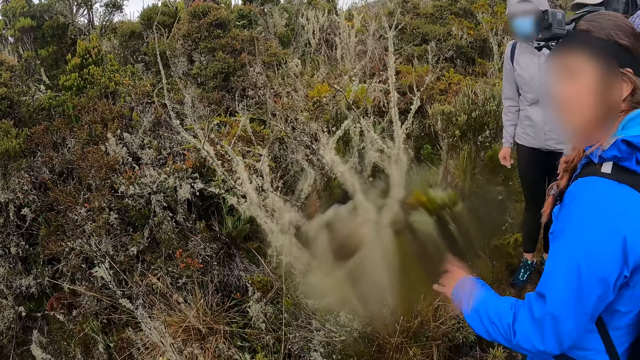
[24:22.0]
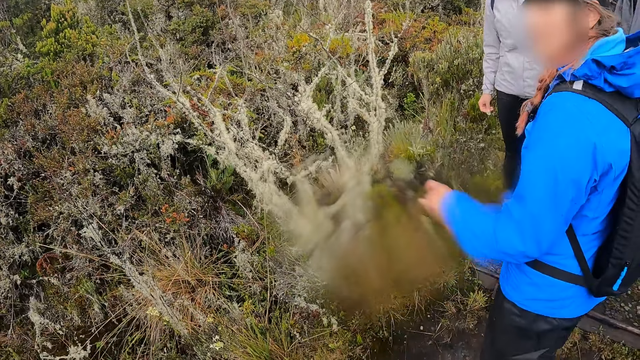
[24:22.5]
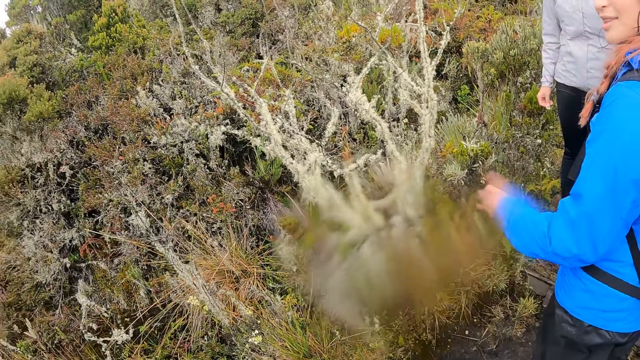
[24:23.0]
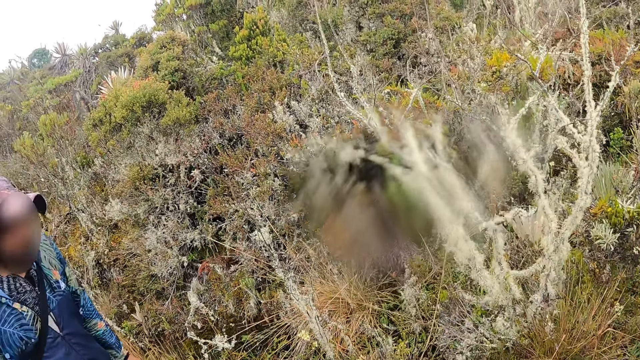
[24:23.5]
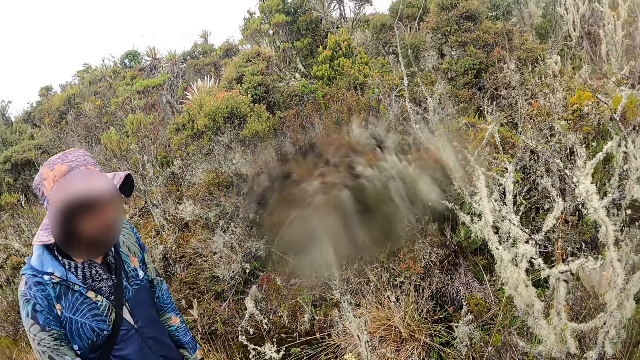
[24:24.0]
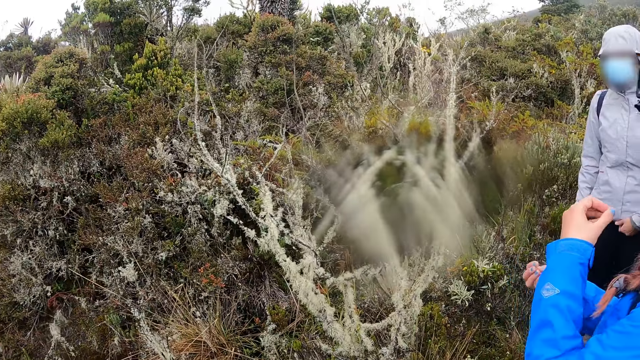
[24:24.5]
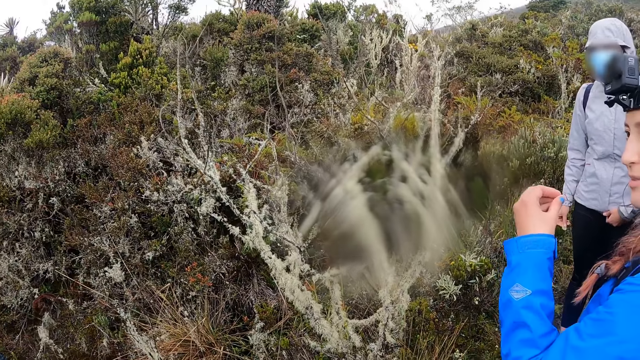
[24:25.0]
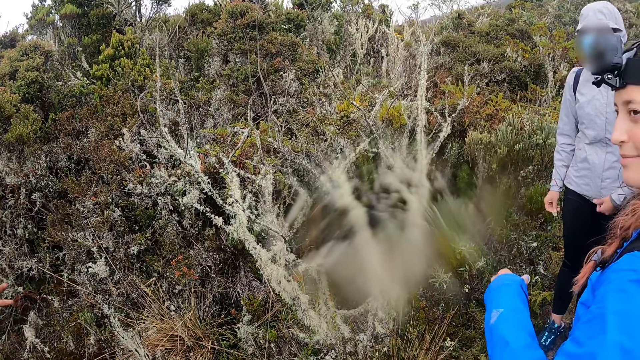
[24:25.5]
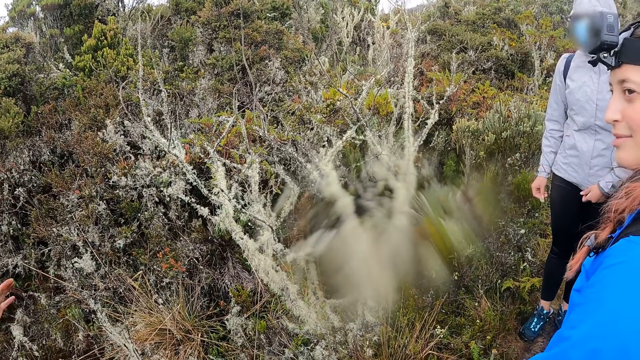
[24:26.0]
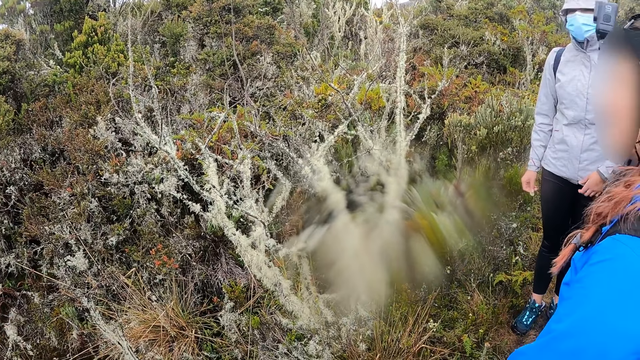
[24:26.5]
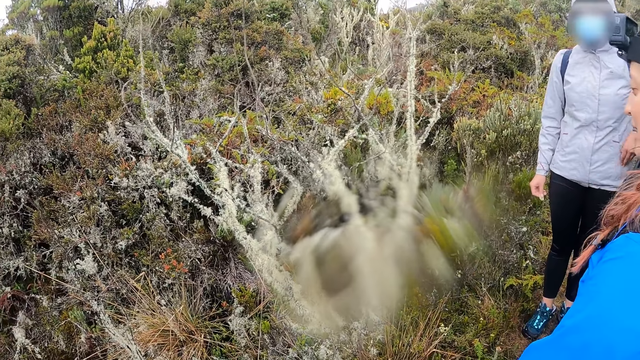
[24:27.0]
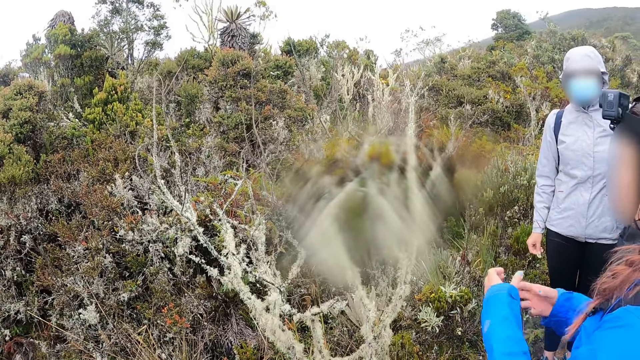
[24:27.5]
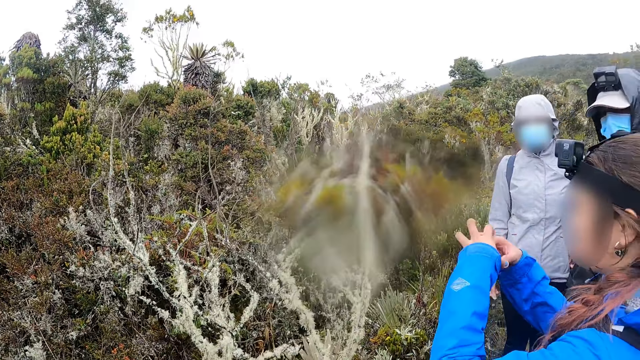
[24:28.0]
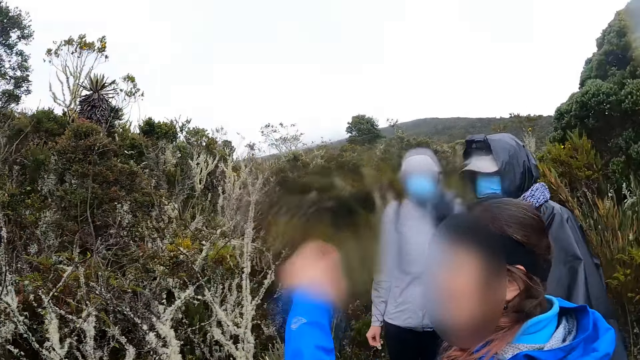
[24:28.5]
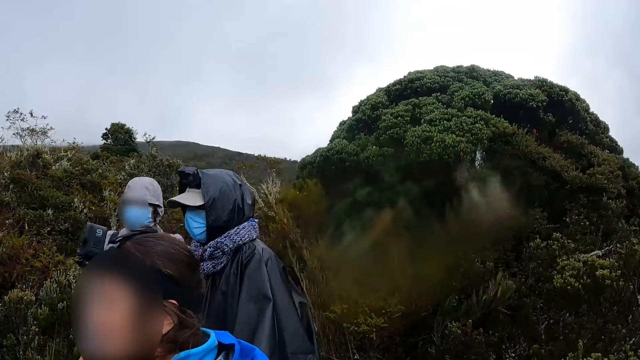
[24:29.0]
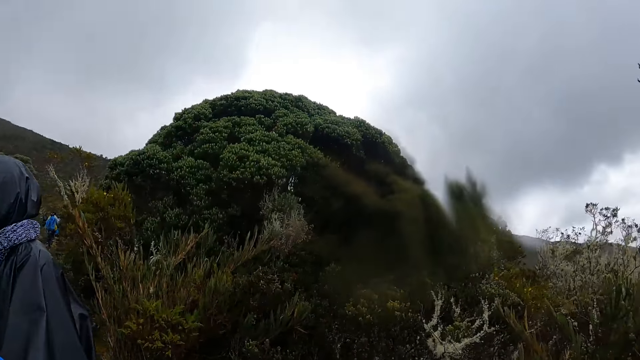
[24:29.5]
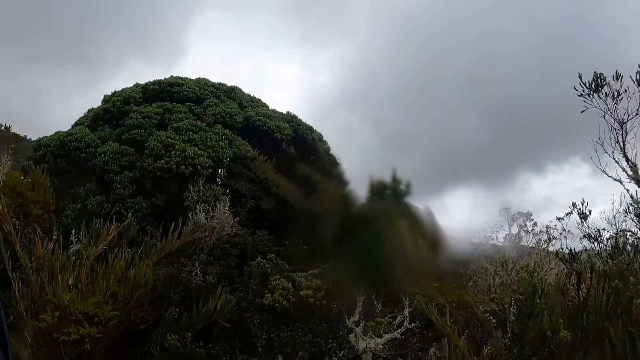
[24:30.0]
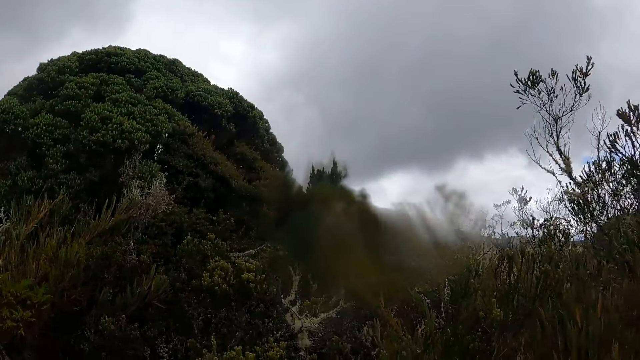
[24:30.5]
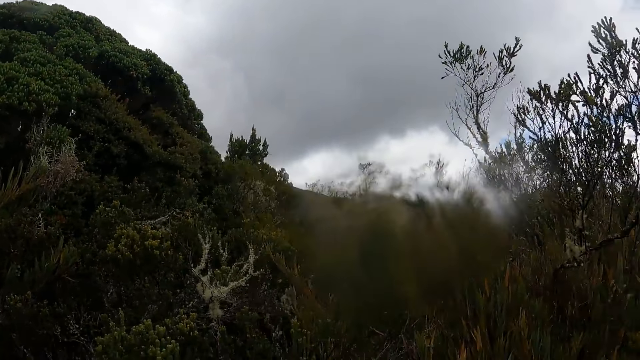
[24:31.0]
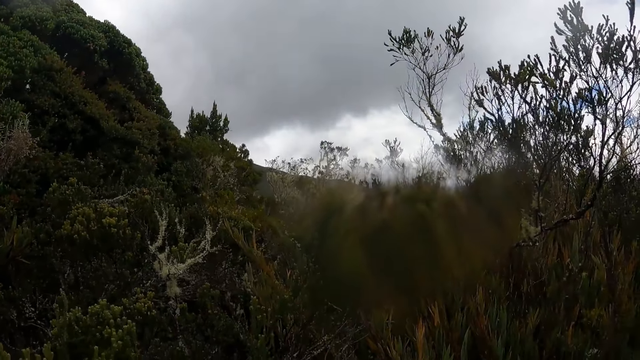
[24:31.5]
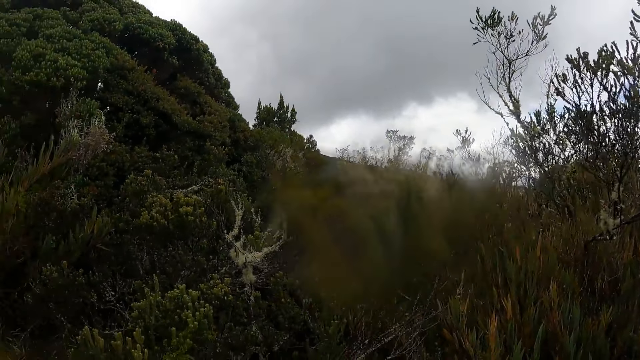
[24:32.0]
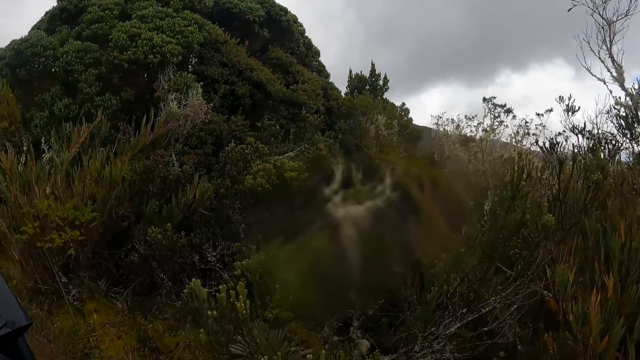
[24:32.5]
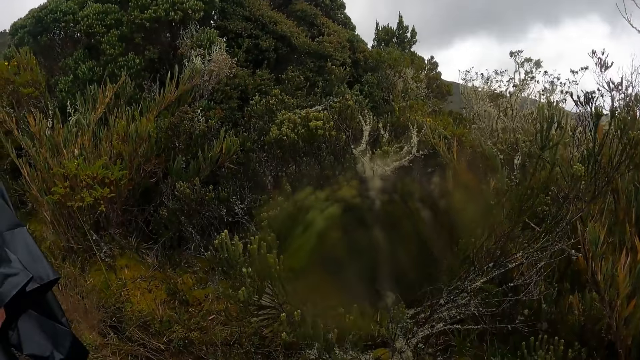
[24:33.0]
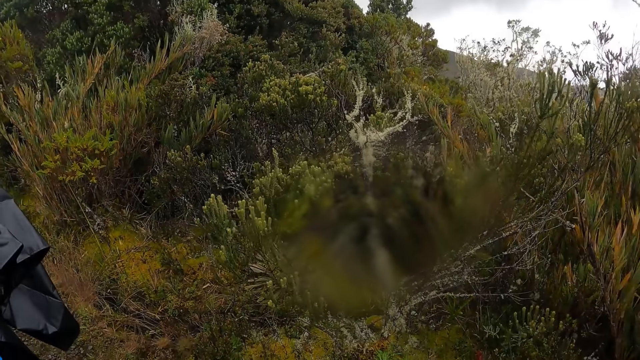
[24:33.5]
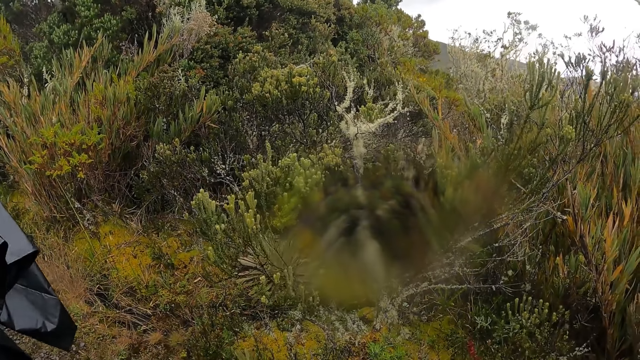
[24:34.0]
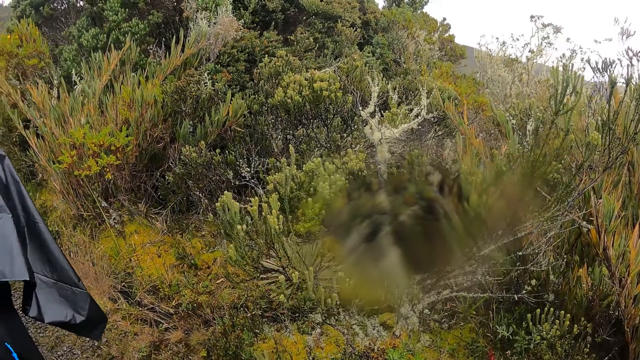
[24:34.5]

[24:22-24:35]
The camera wearer looks at the shrubs. A man converses with the camera wearer. A woman converses with the team. The camera wearer looks around the forest. They look around the forest again. They look at the trees.

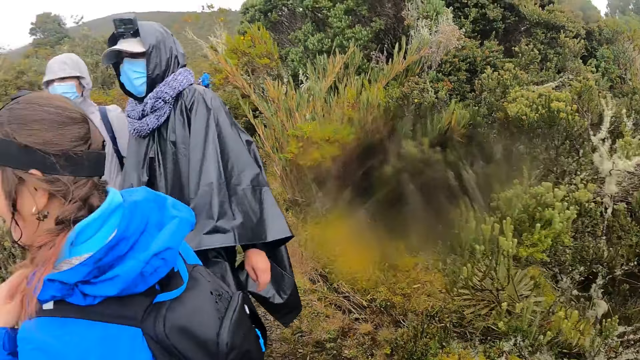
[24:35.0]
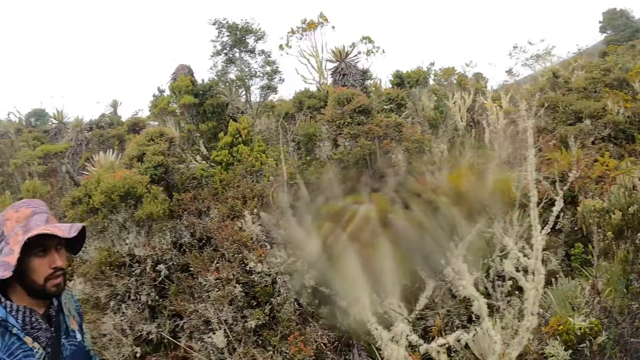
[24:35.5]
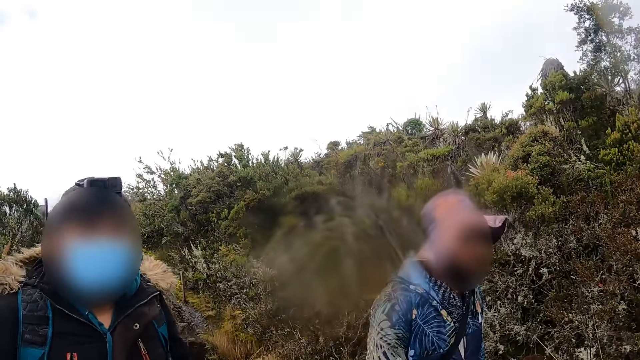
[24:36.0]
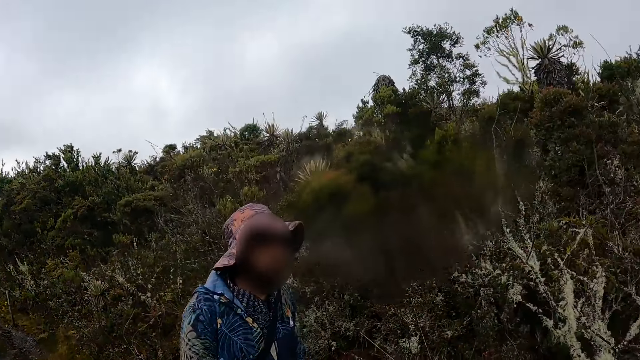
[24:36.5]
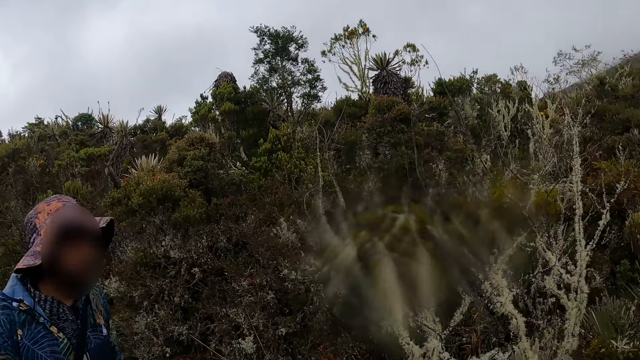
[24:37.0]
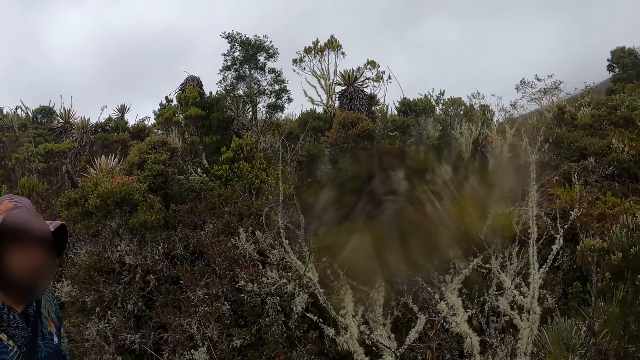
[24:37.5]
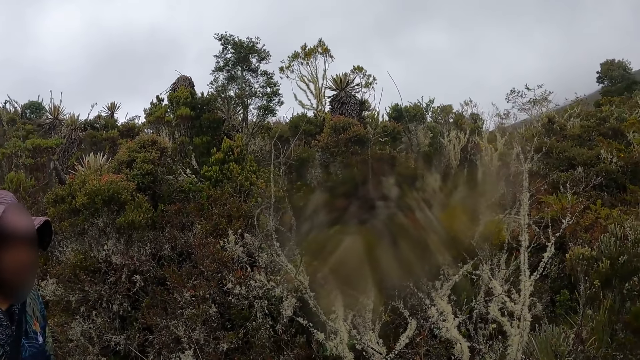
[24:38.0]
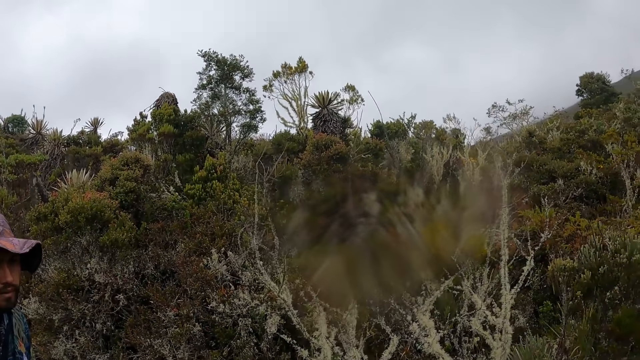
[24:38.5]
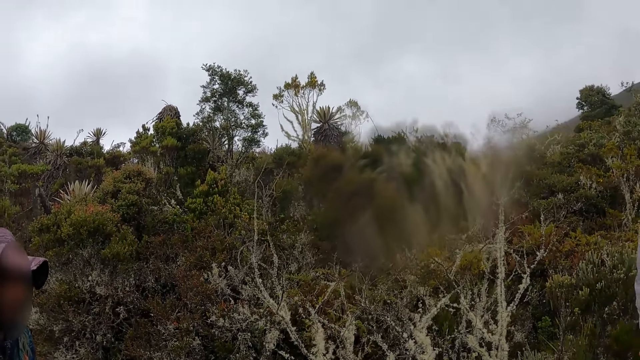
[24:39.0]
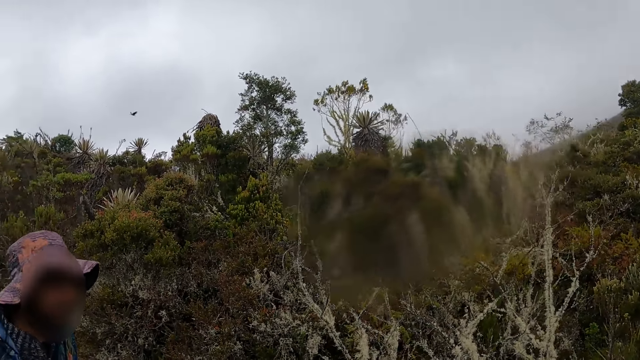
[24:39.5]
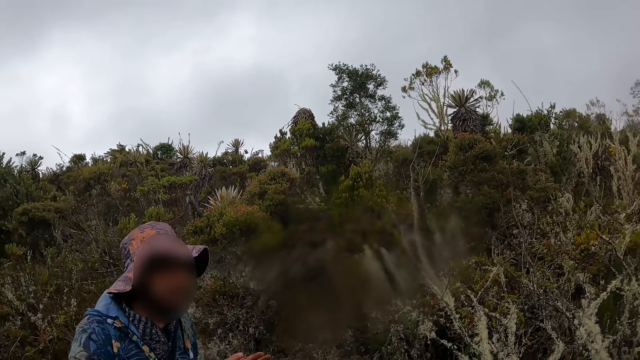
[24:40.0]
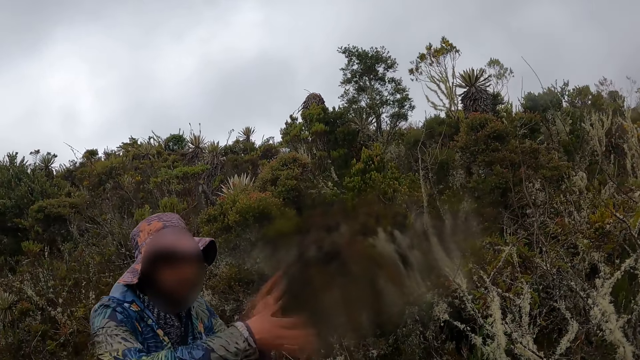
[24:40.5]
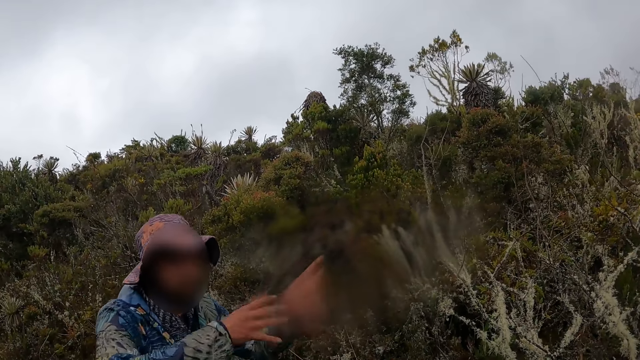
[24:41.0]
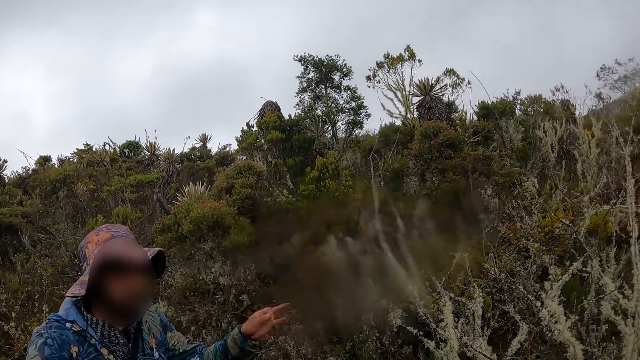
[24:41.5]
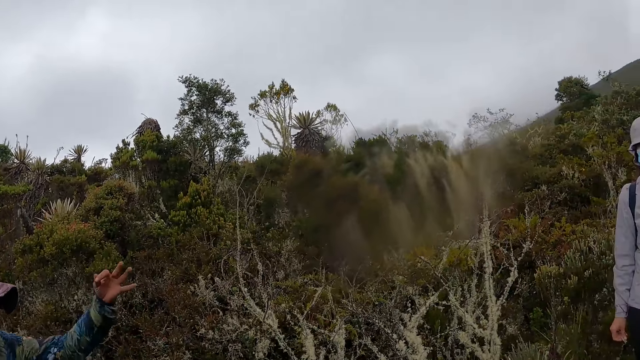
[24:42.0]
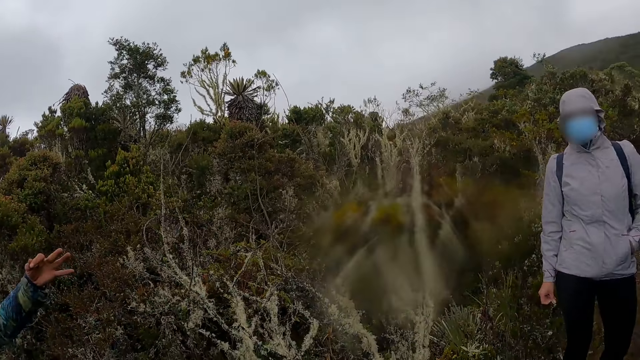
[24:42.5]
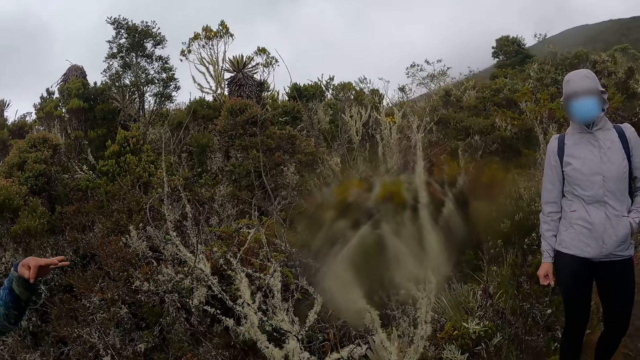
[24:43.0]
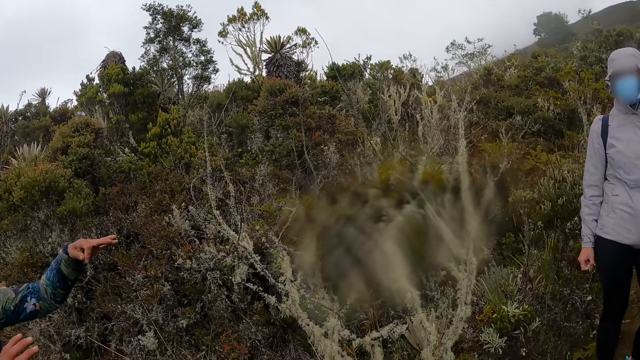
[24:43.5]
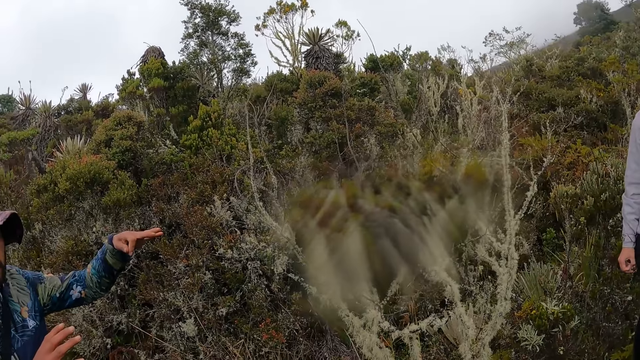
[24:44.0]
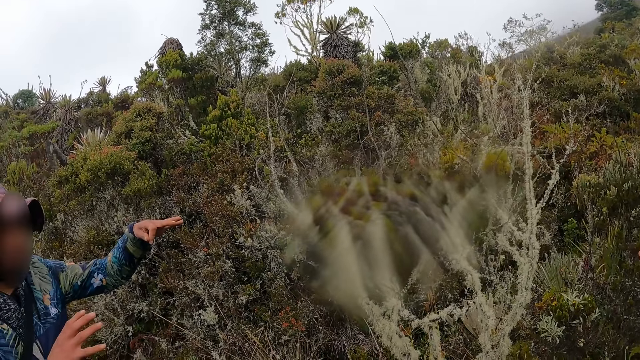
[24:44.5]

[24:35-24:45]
The camera wearer looks at a man and another man. The other man converses with the camera wearer.
